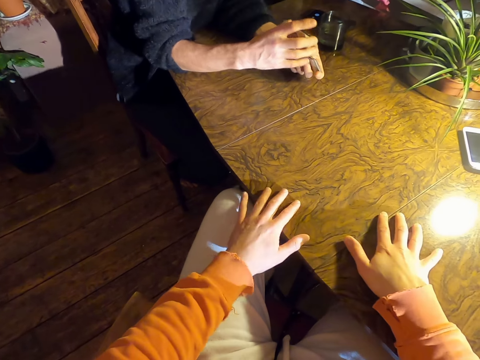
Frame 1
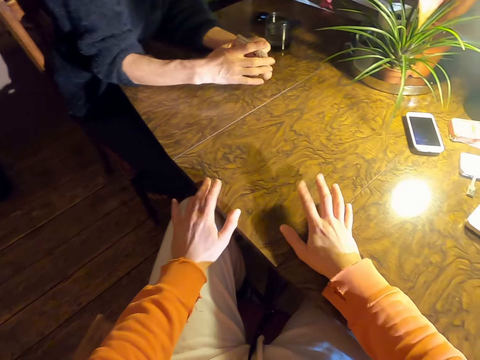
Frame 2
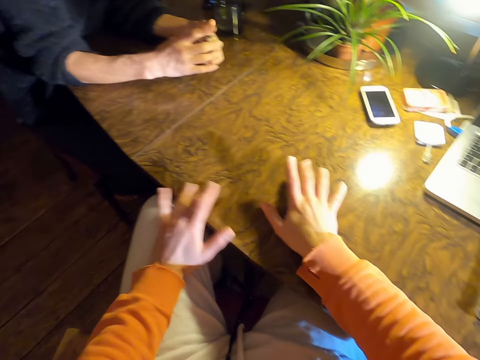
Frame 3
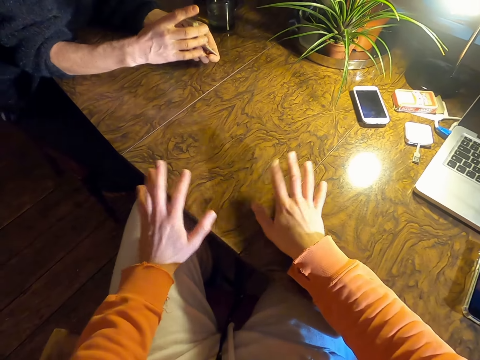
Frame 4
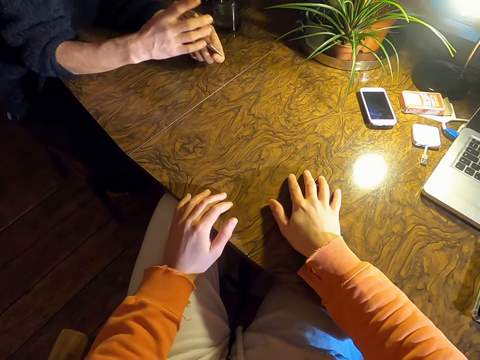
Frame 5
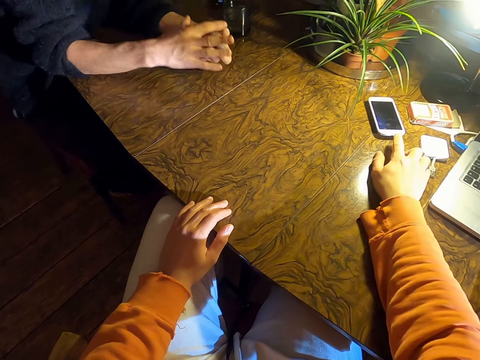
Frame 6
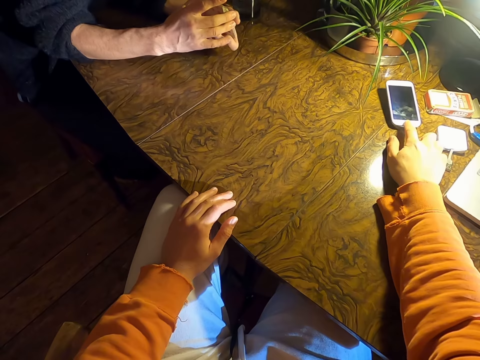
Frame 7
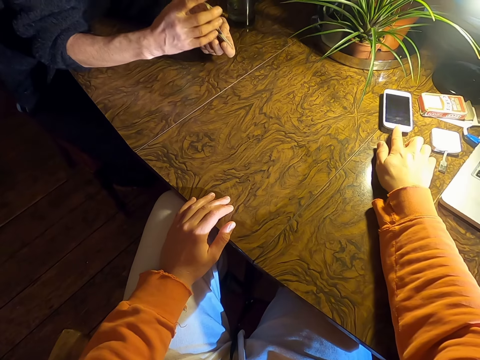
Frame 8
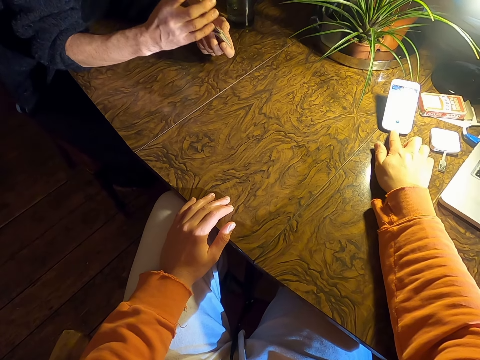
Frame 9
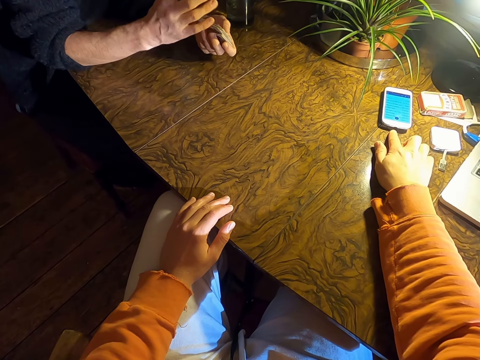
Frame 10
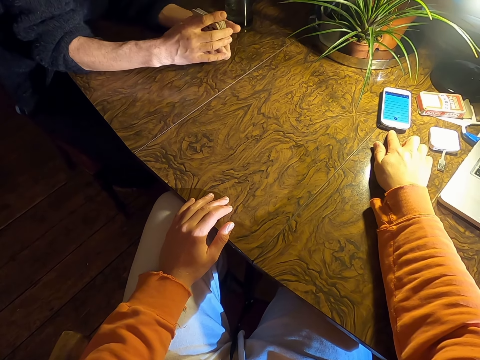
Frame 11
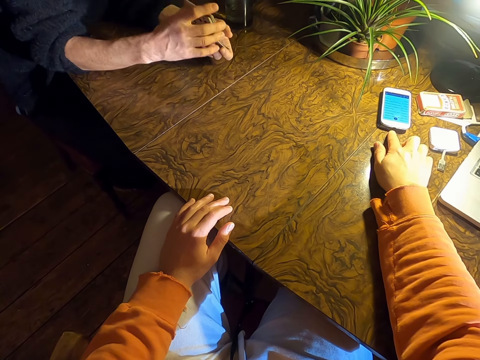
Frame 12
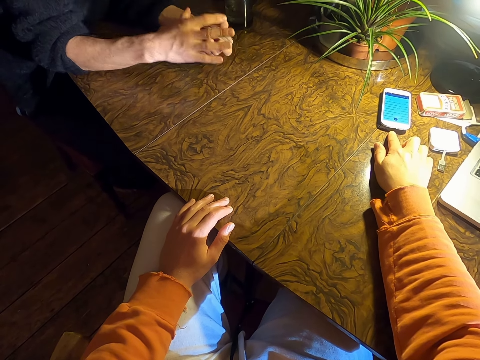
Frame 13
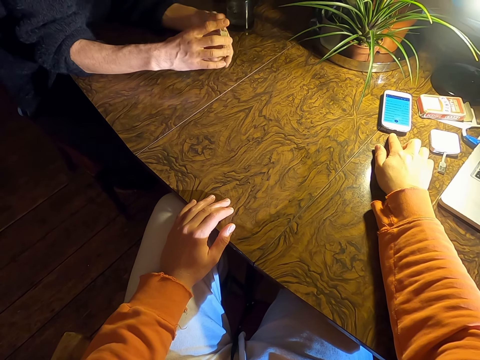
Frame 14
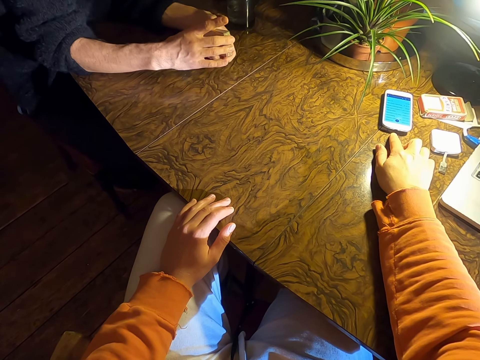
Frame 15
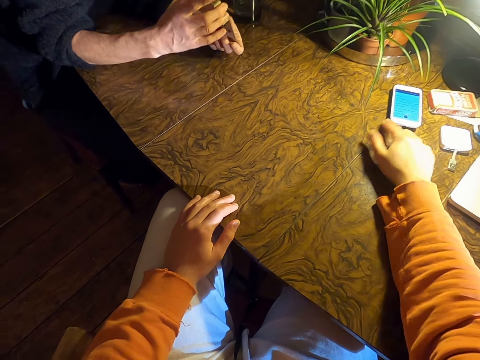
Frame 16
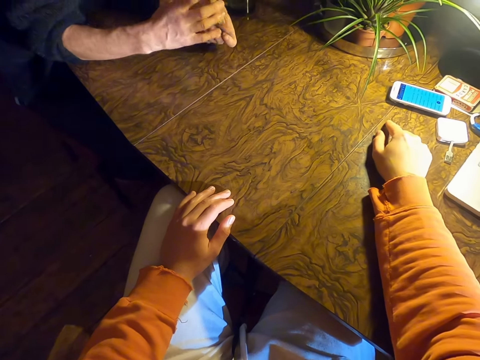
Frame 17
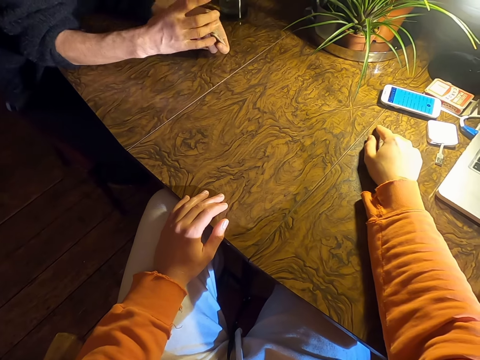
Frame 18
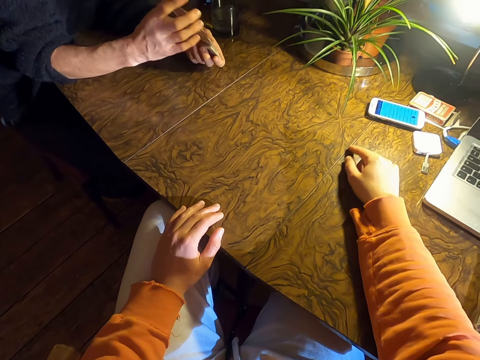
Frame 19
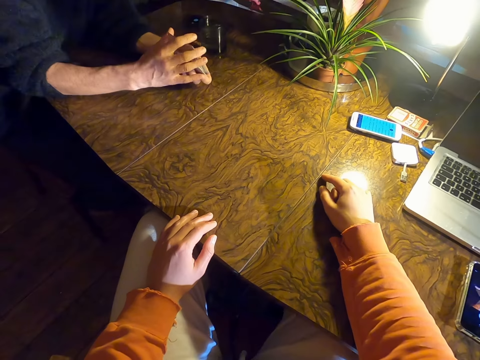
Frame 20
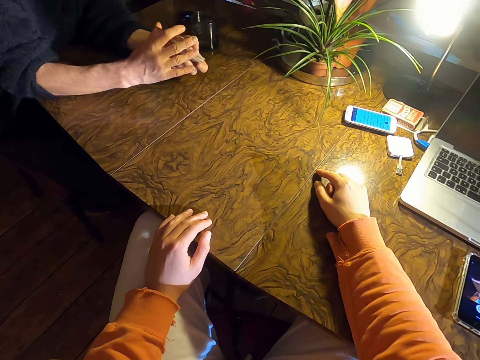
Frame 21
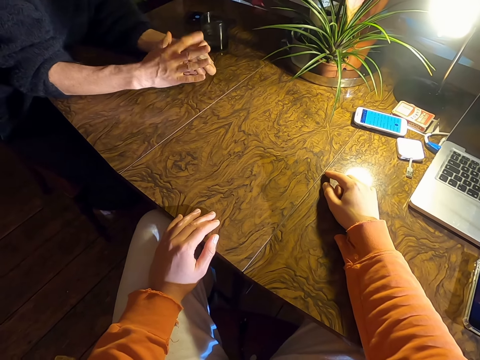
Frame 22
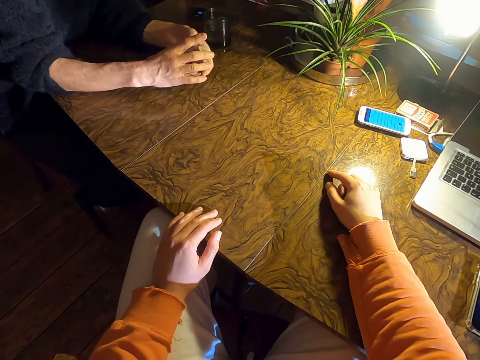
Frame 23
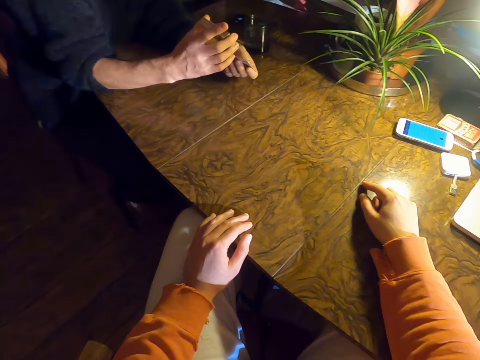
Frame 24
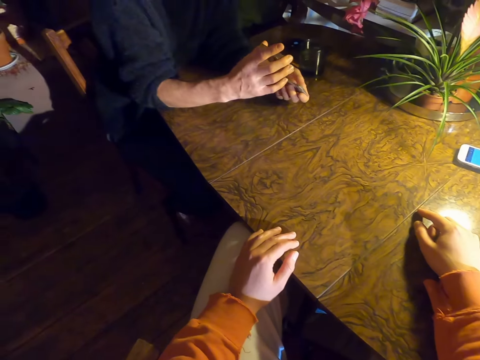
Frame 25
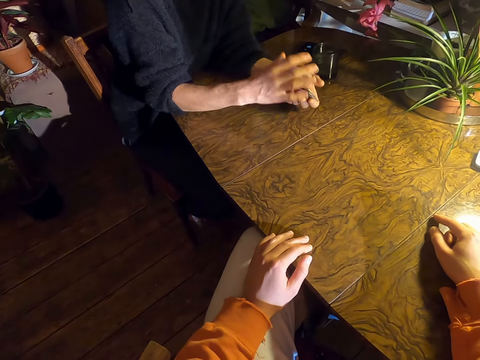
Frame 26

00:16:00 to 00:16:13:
The camera wearer taps on the table with his fingers. He operates on his phone. He moves the phone on the table and looks around.

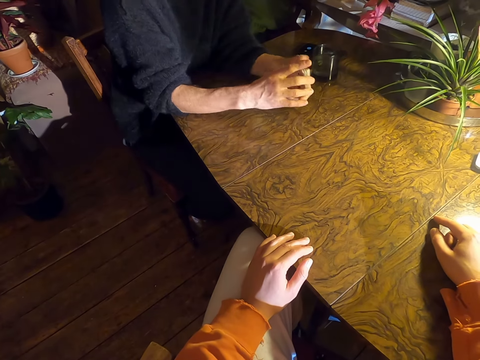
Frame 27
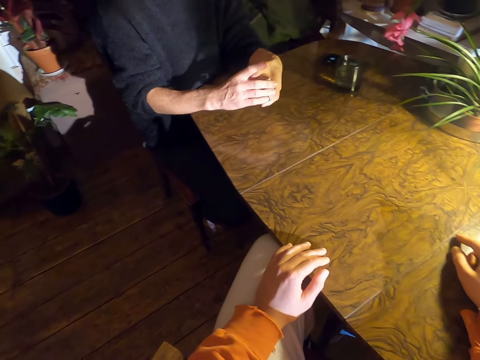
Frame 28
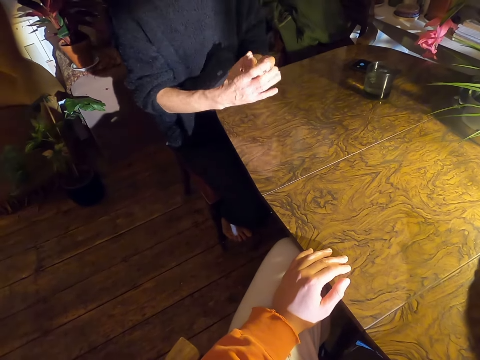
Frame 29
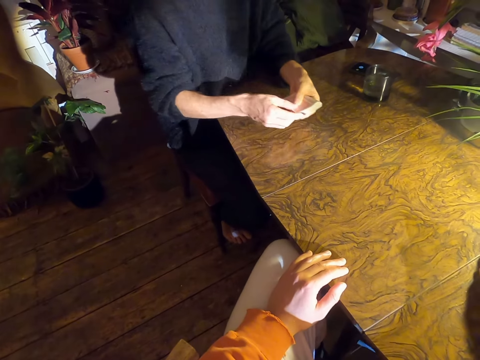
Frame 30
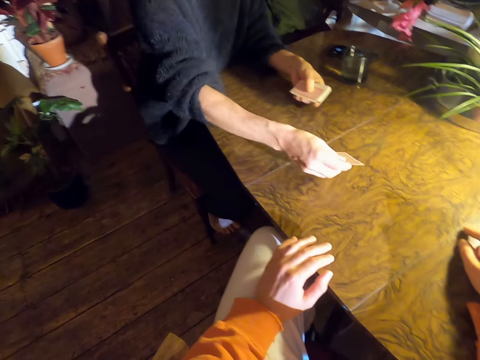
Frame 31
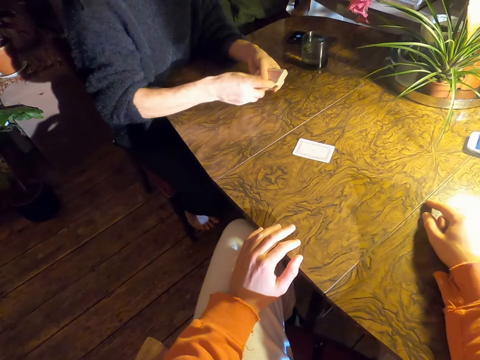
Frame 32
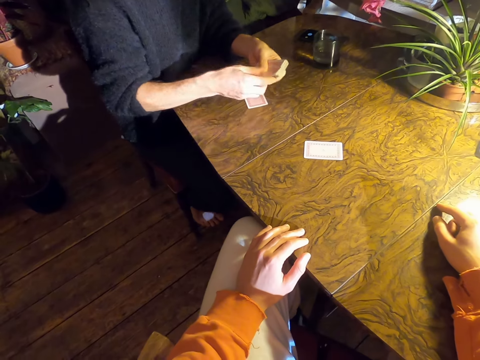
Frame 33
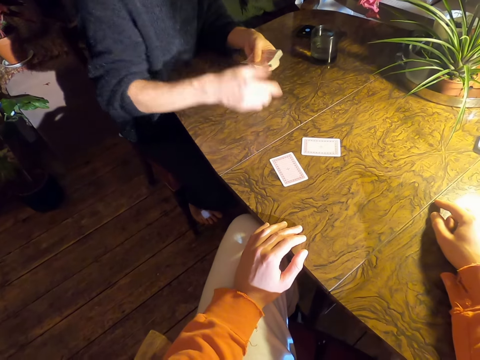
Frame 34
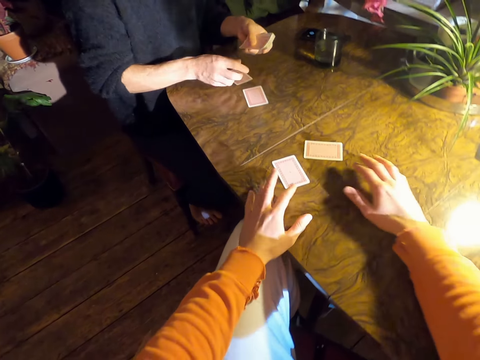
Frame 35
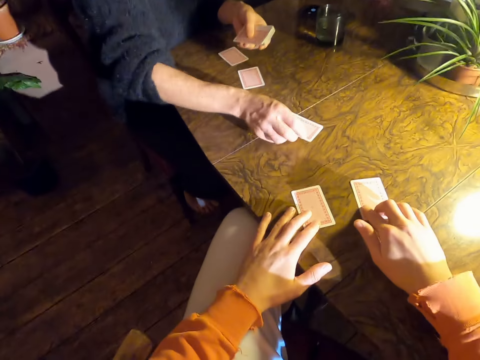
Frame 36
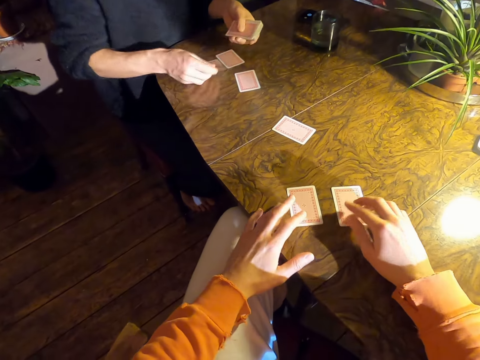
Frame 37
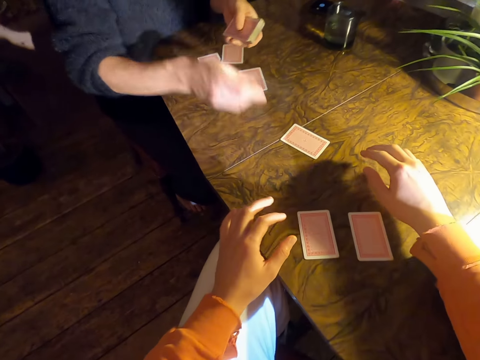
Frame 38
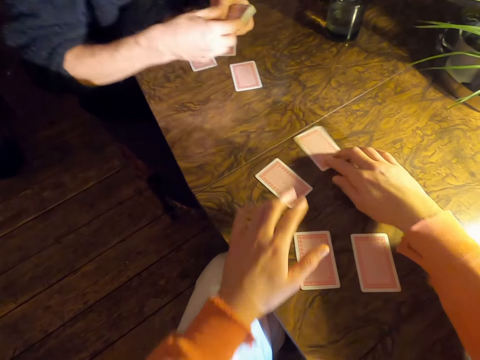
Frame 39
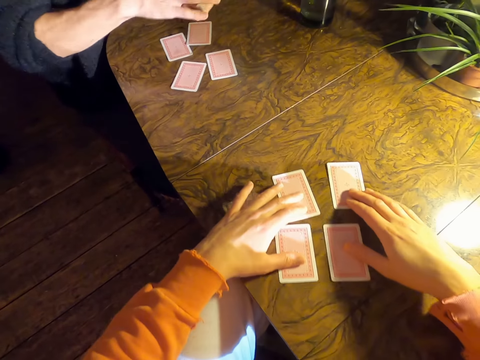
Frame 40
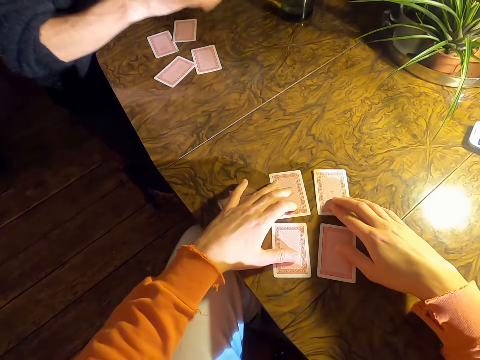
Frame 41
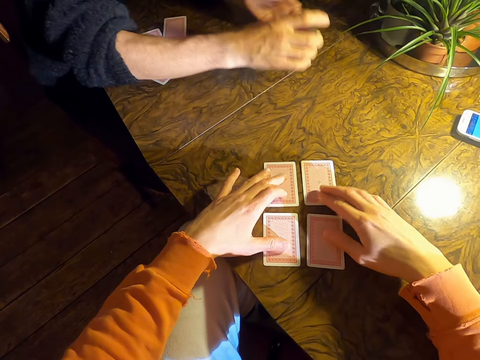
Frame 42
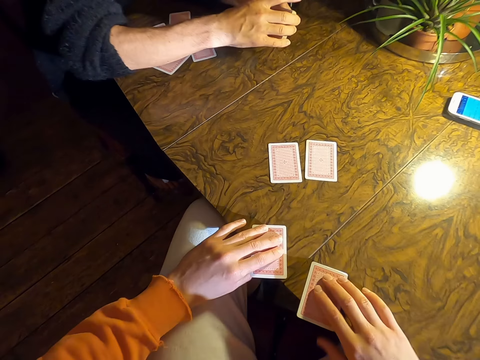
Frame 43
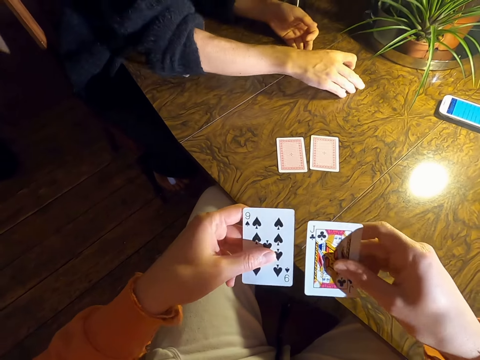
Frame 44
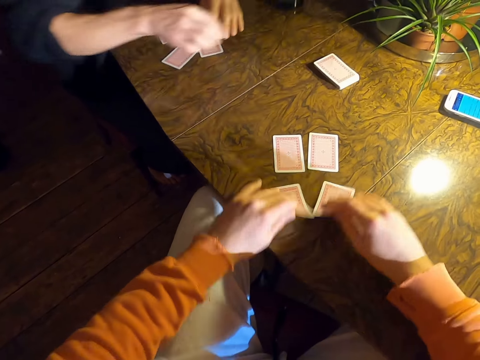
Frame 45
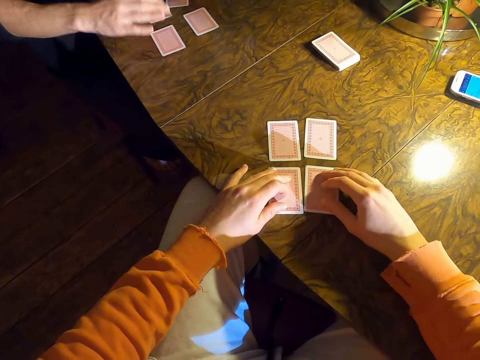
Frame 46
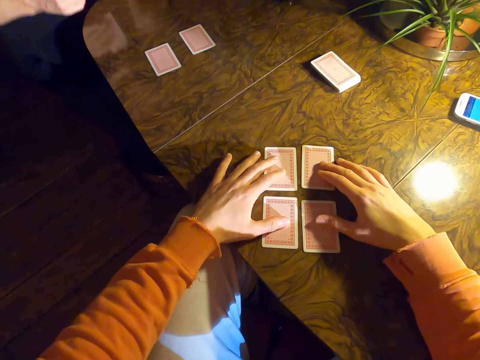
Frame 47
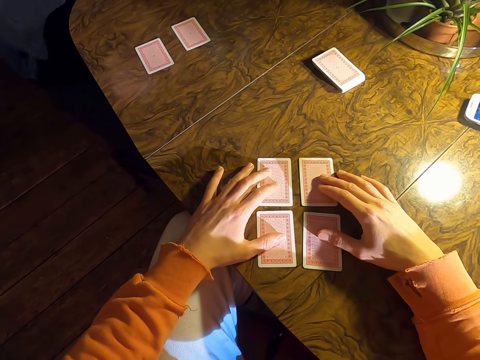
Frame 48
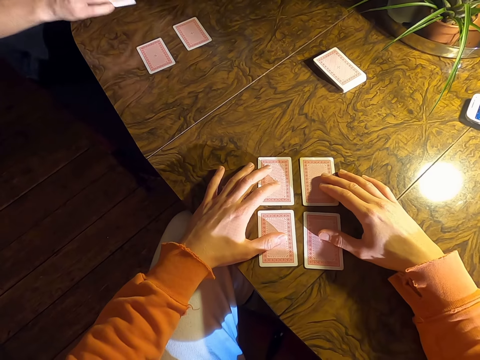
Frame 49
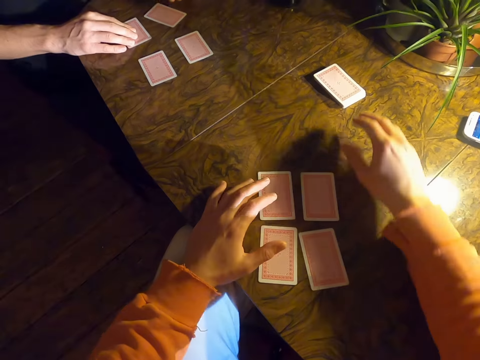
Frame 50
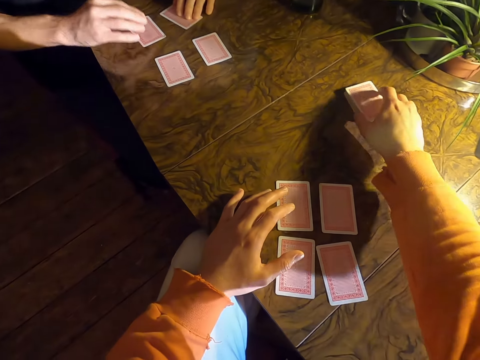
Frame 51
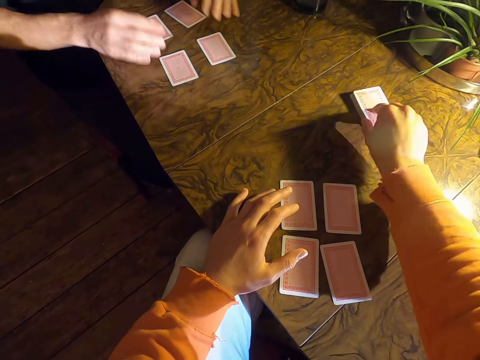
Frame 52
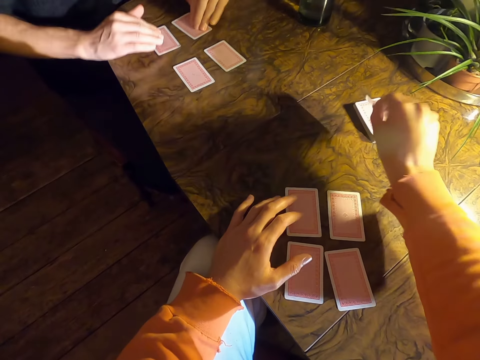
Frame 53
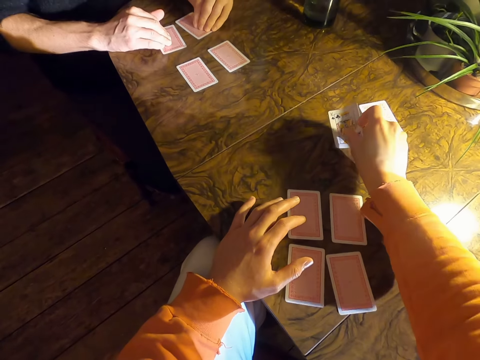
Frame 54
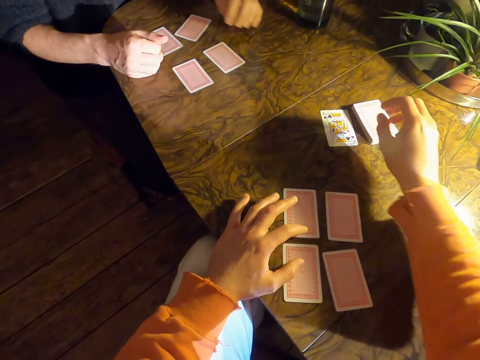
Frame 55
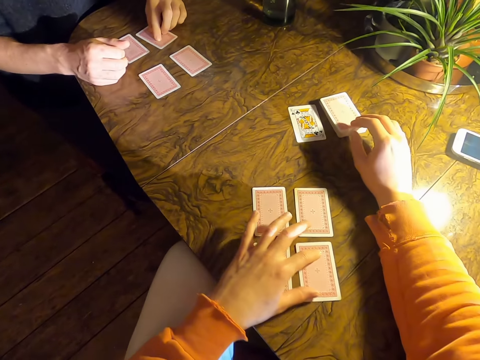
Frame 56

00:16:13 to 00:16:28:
A man arranges cards on a table. The man shares the cards with the camera wearer. The camera wearer picks the cards on the table. The man puts cards on the table. The camera wearer puts cards on the table. The man picks cards on the table and puts cards on the table. The camera wearer picks a card on the table and places a card on the table.
